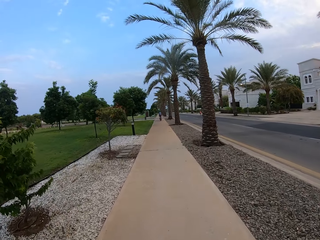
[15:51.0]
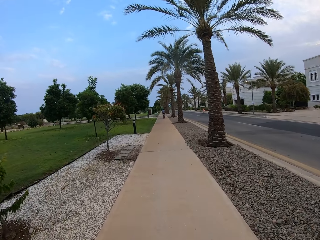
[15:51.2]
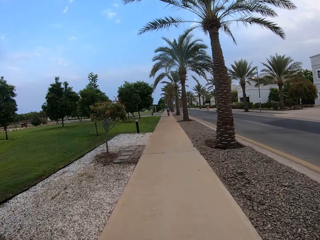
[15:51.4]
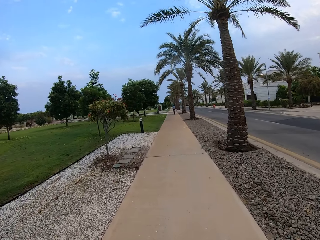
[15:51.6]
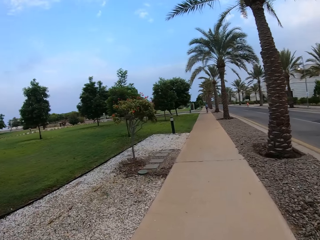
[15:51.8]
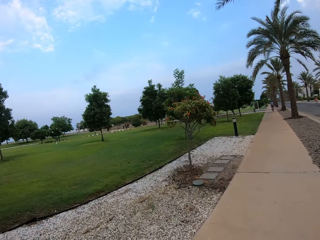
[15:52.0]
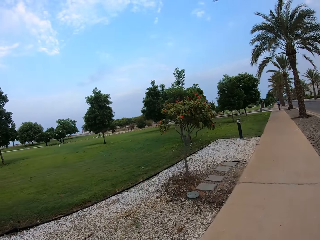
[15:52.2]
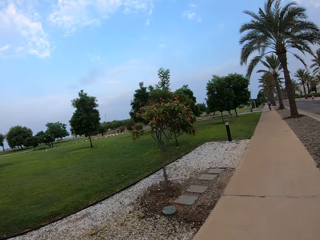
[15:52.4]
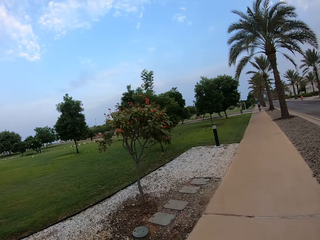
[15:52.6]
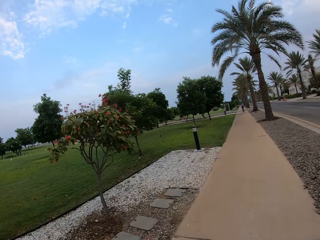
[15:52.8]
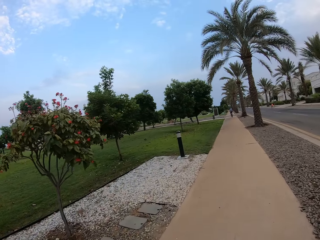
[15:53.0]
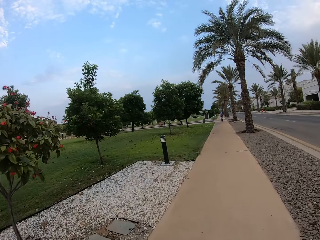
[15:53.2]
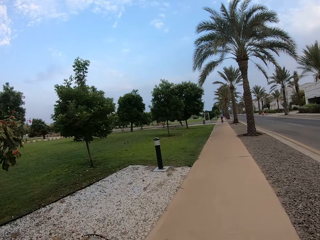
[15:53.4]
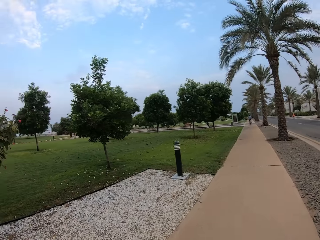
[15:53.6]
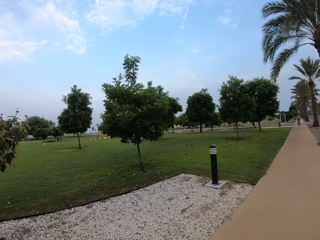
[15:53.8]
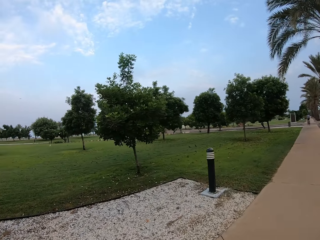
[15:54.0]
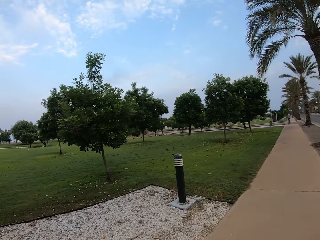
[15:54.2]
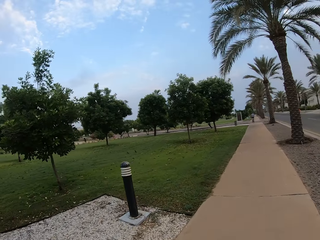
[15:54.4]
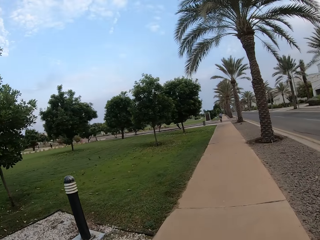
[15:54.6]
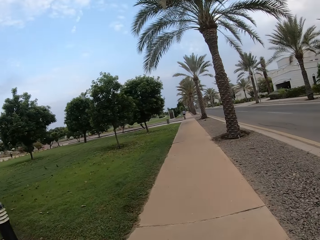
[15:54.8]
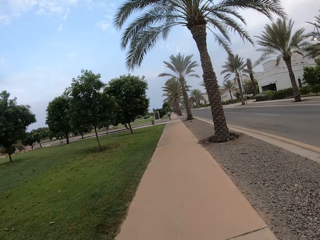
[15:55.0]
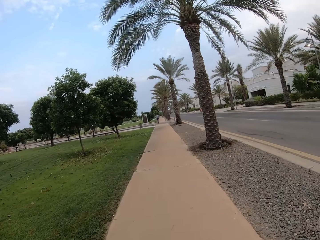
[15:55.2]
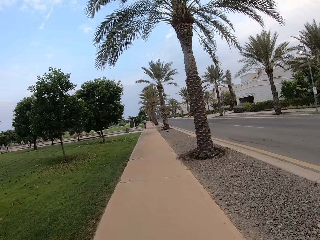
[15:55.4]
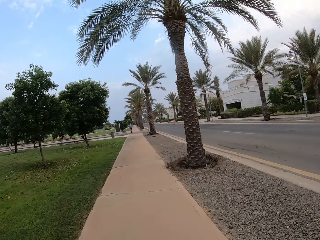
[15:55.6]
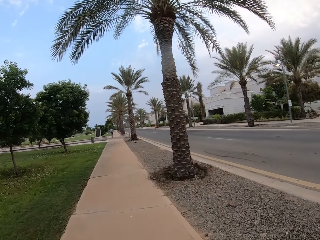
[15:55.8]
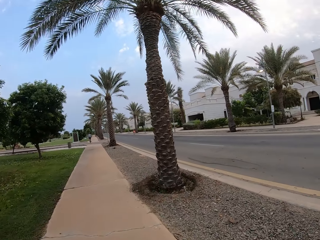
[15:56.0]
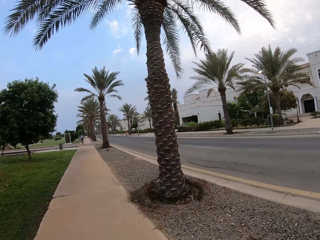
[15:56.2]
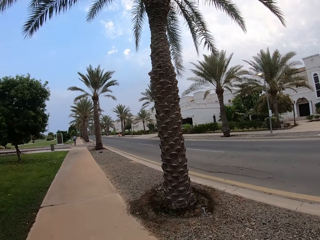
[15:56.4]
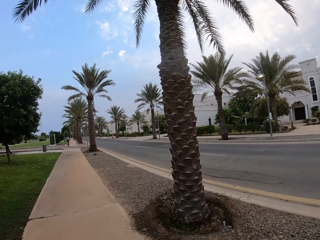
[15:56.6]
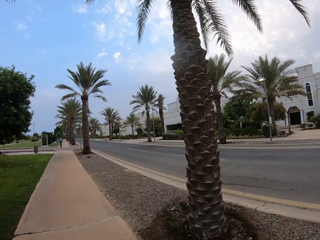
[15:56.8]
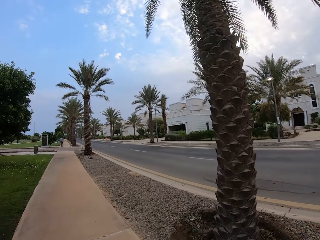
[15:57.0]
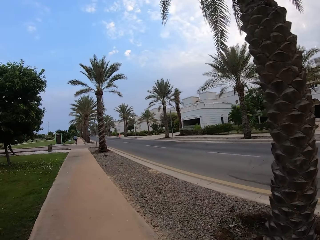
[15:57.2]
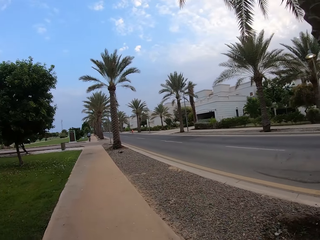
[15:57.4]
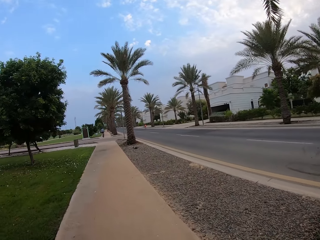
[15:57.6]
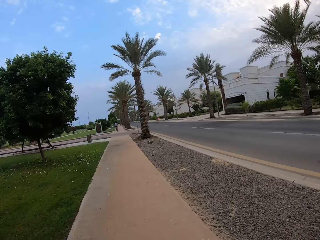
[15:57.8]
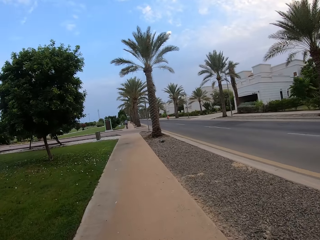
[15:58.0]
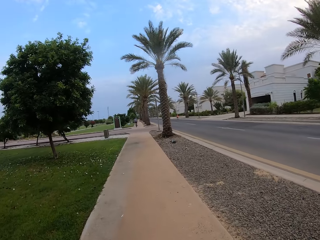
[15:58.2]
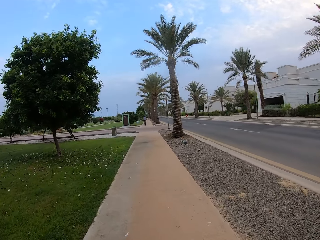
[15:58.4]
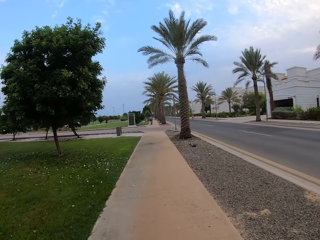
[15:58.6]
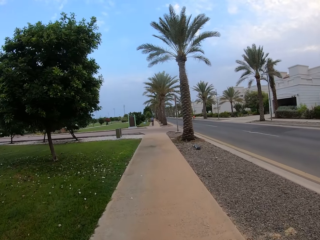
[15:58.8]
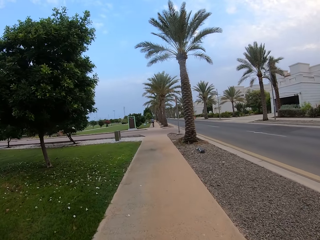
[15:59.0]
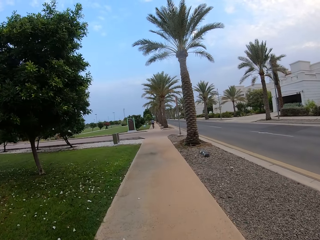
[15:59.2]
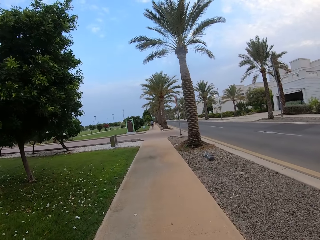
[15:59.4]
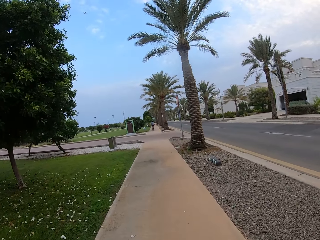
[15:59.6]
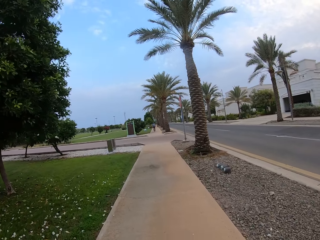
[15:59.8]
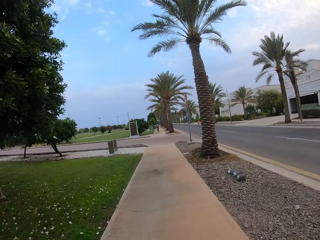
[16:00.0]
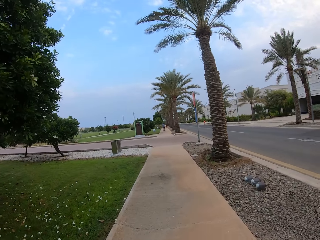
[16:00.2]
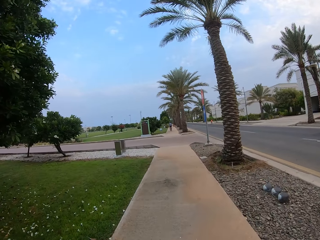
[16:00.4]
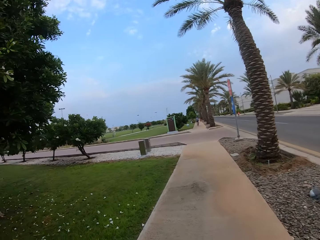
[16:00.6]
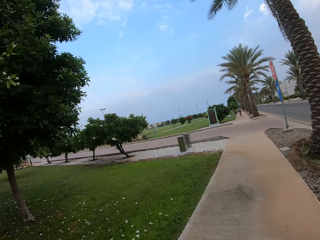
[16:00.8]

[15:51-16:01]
The camera wearer looks at the grass. They cycle the bicycle on the pavement.

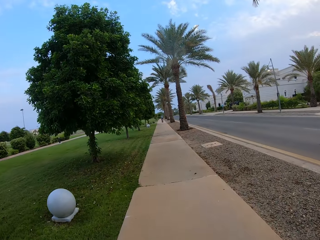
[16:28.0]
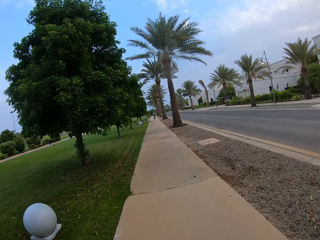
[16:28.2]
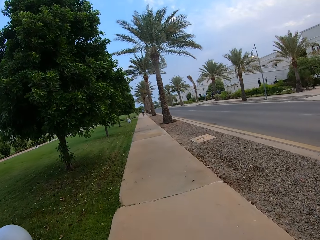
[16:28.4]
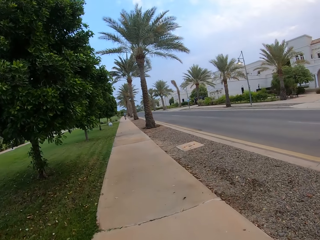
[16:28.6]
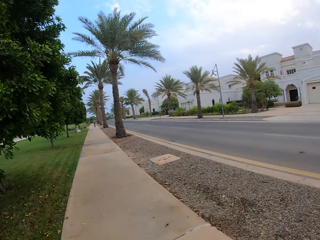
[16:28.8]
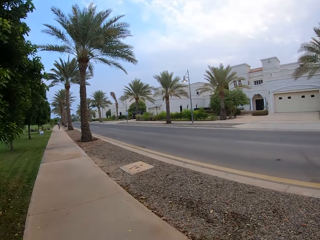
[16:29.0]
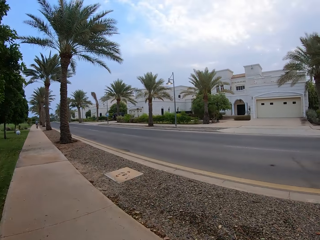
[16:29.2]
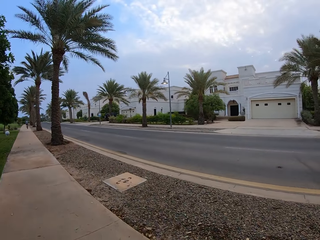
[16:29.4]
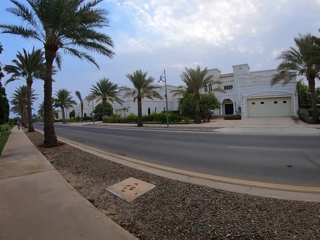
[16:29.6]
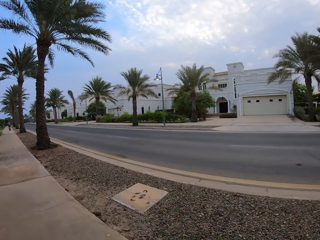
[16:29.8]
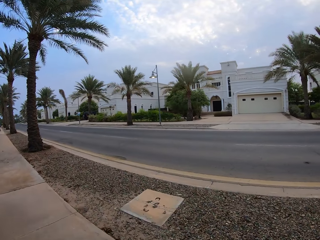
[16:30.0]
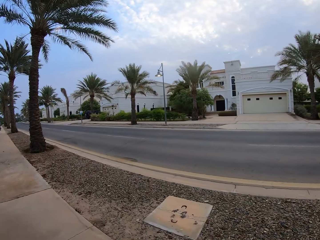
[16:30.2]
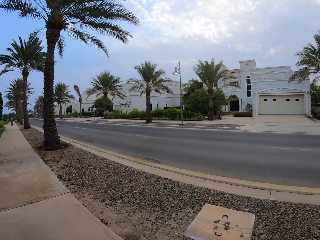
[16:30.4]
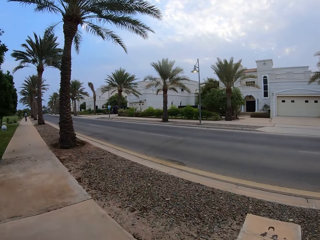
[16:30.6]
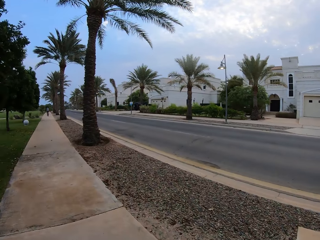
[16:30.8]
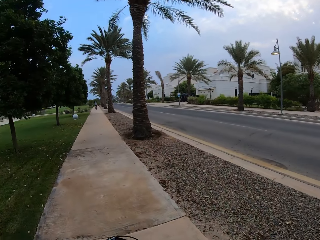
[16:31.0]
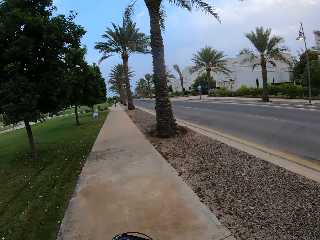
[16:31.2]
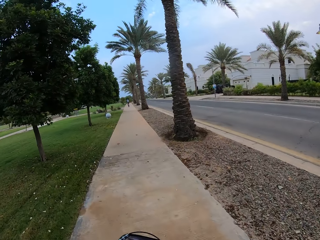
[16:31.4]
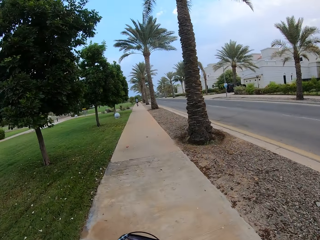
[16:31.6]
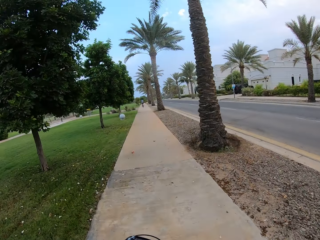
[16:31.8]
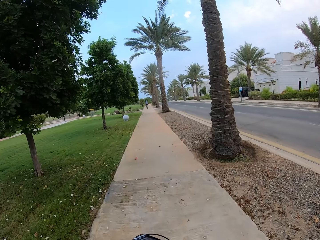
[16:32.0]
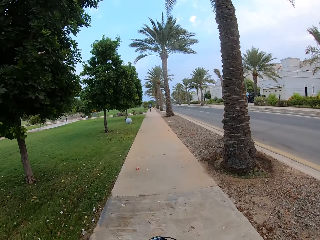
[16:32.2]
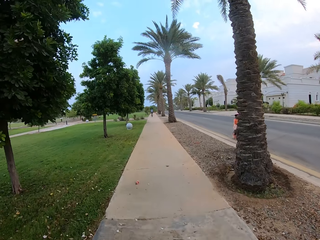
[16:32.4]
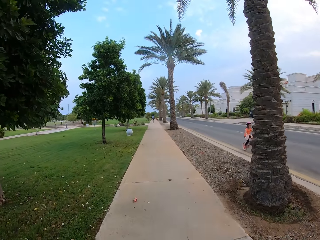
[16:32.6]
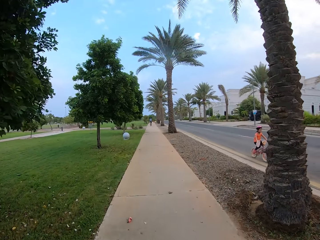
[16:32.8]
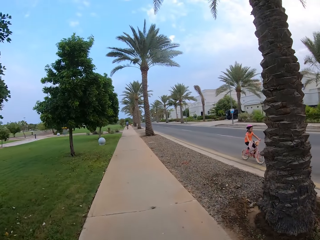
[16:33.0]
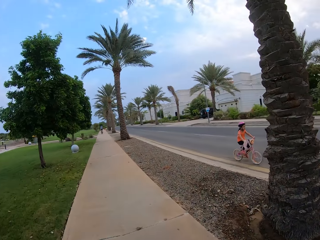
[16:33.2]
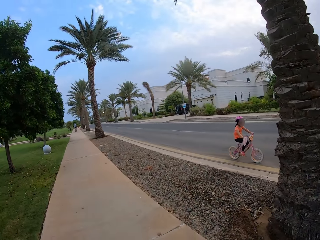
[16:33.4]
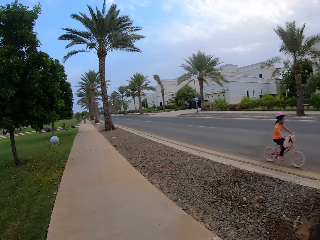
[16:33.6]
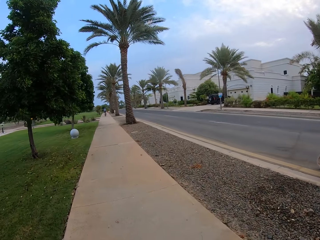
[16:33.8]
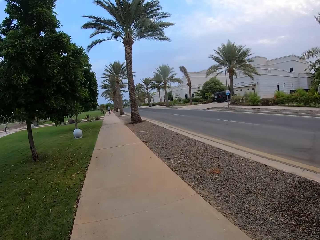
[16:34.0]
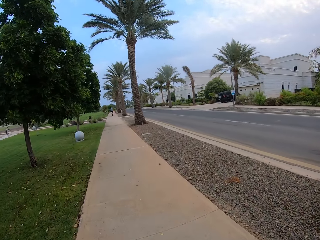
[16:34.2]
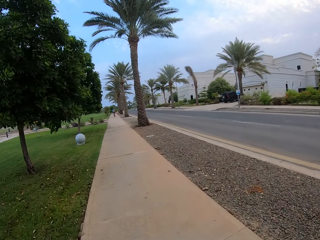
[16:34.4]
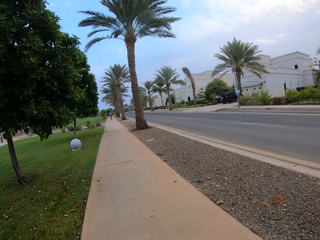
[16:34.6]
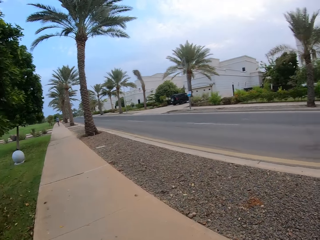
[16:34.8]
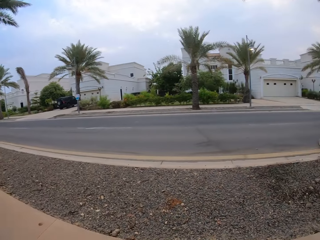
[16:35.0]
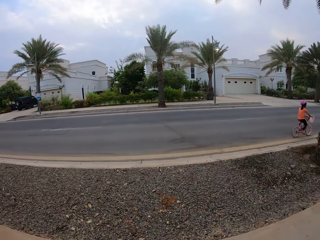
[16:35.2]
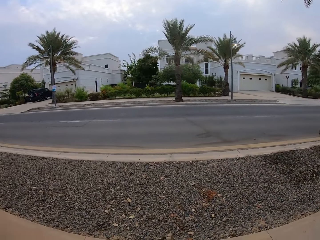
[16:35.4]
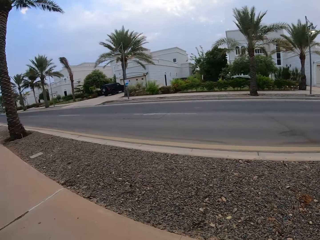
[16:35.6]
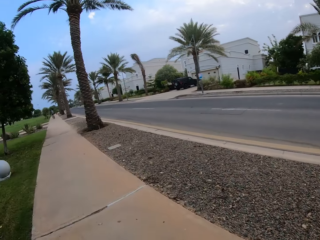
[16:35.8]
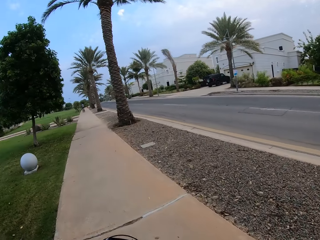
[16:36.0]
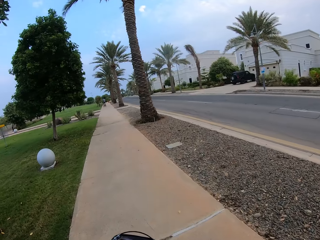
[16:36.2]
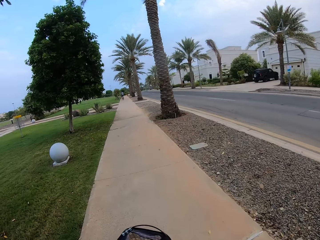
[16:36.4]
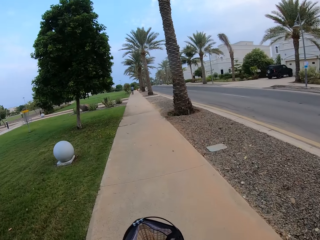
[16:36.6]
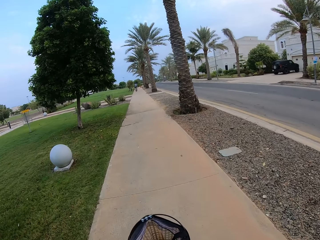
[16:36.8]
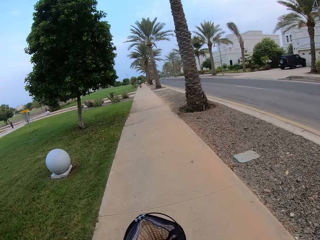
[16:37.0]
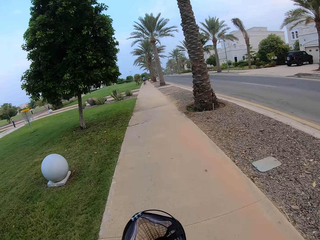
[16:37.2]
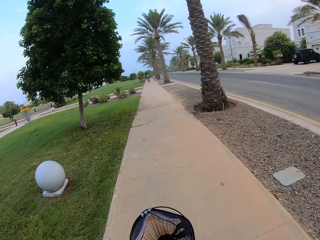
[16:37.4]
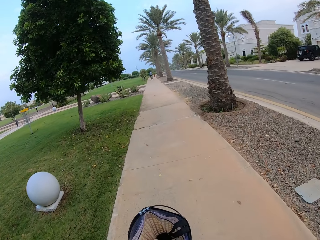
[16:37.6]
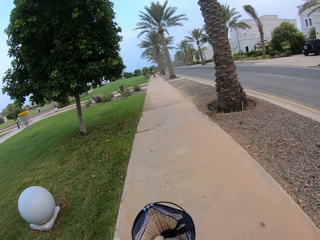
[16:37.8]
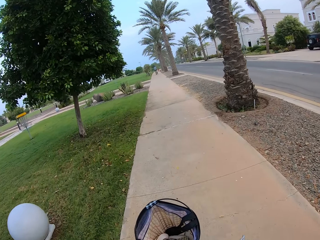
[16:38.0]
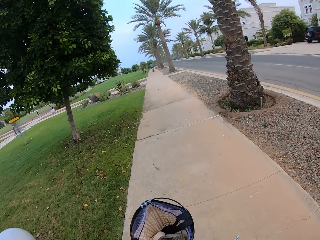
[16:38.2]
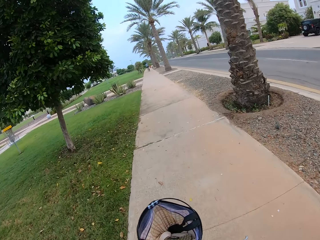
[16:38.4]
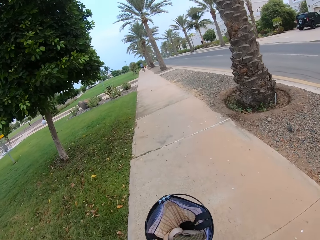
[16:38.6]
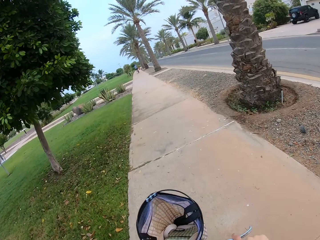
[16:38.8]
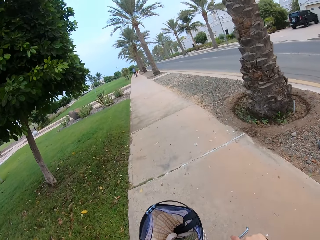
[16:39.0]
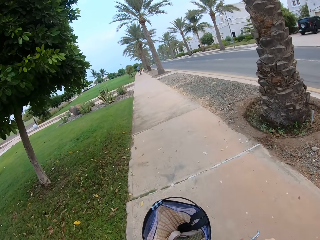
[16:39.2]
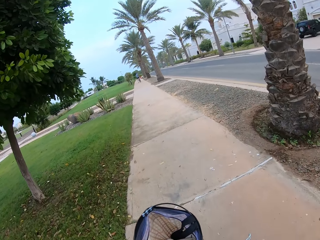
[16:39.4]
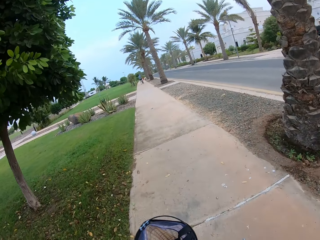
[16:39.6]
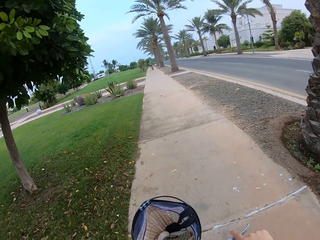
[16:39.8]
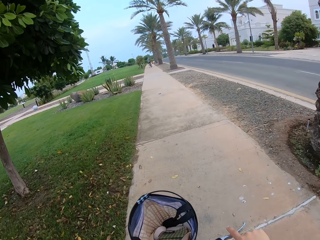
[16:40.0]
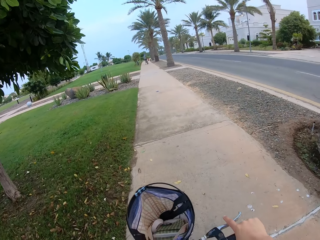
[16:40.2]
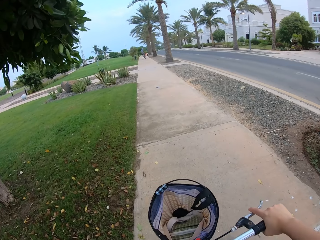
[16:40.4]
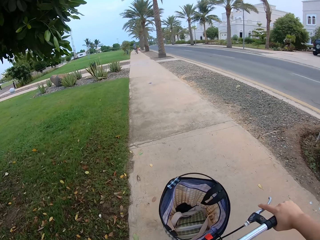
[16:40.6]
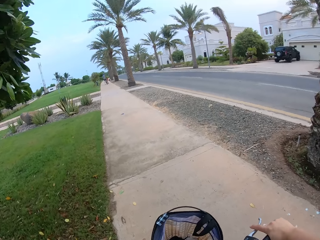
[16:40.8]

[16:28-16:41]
The camera wearer looks at the building. They cycle the bicycle on the pavement. They look at a child. They cycle the bicycle on the pavement.
